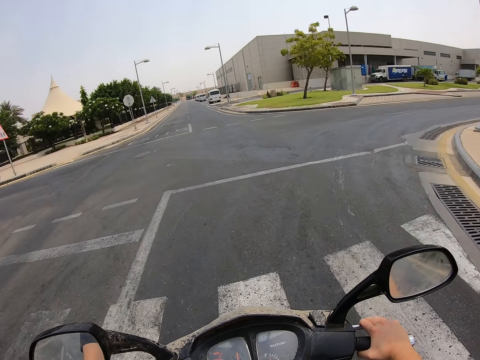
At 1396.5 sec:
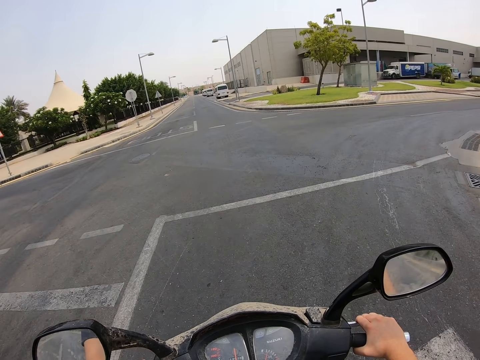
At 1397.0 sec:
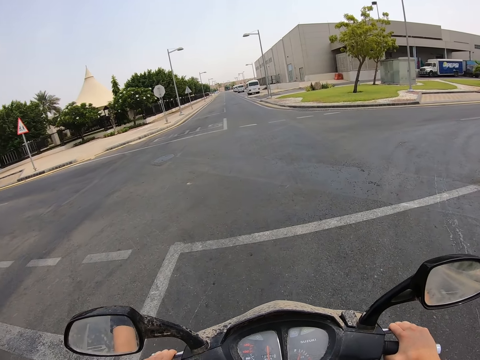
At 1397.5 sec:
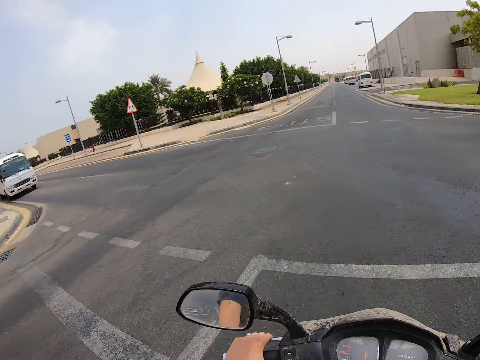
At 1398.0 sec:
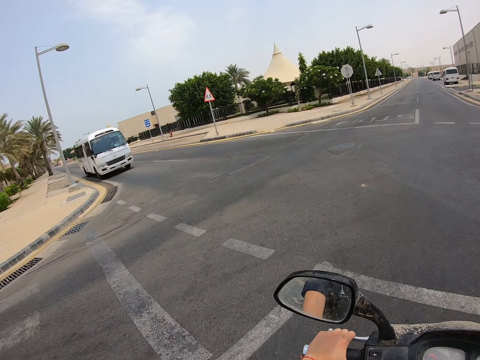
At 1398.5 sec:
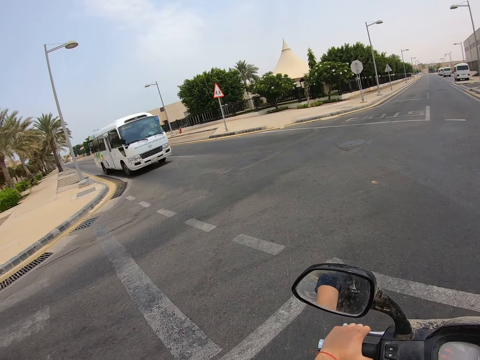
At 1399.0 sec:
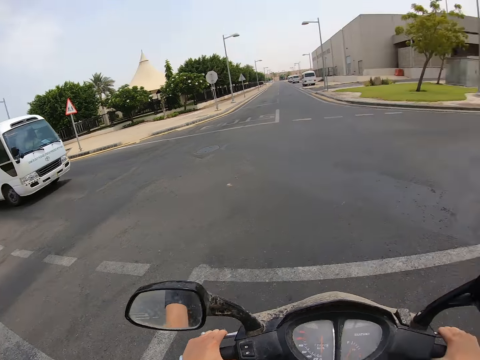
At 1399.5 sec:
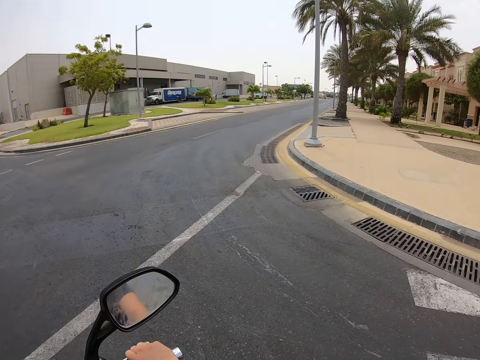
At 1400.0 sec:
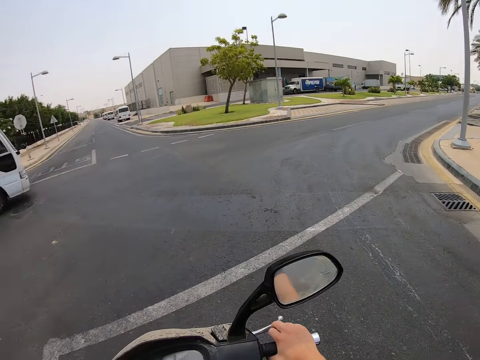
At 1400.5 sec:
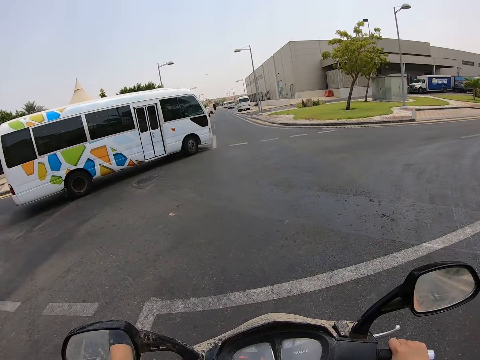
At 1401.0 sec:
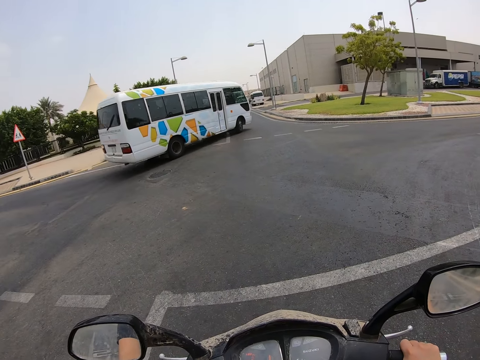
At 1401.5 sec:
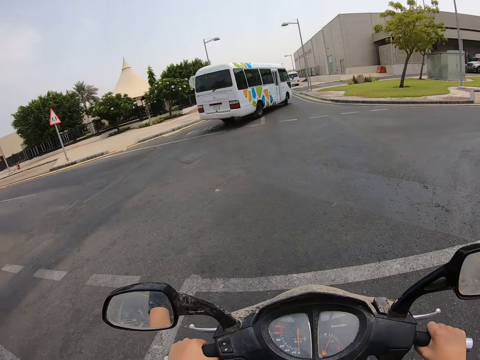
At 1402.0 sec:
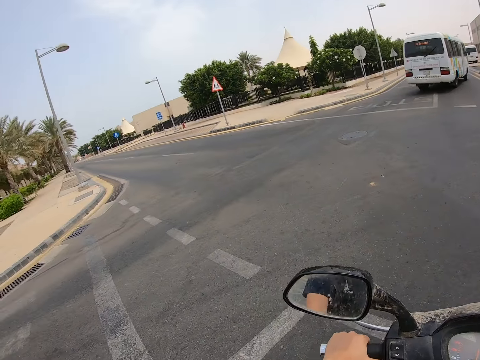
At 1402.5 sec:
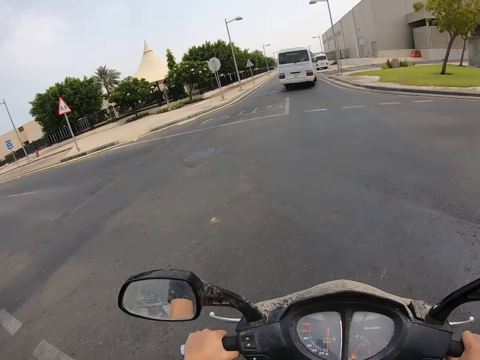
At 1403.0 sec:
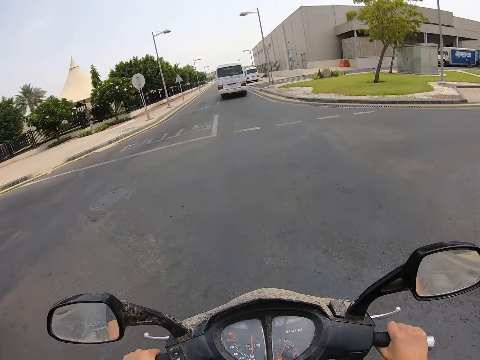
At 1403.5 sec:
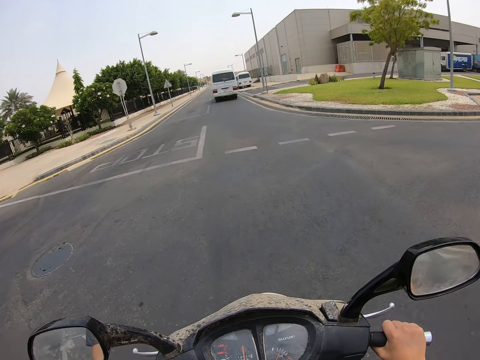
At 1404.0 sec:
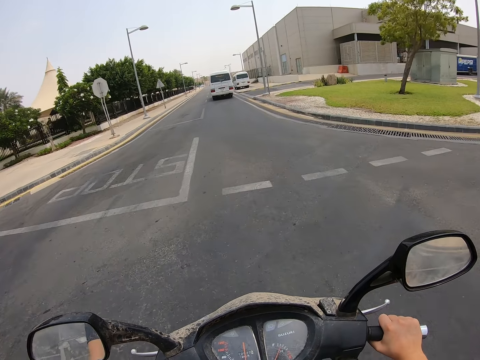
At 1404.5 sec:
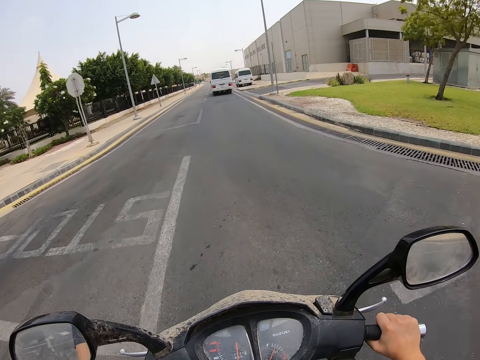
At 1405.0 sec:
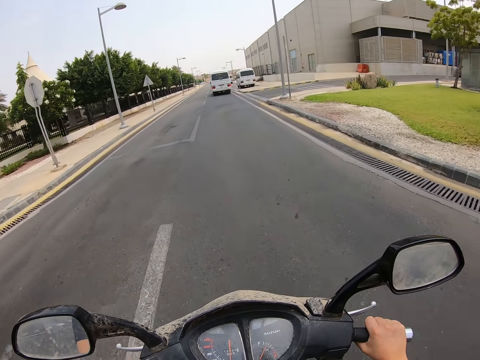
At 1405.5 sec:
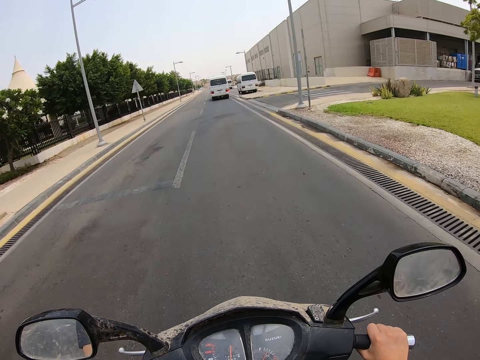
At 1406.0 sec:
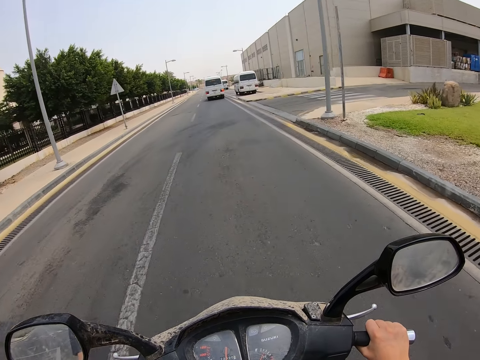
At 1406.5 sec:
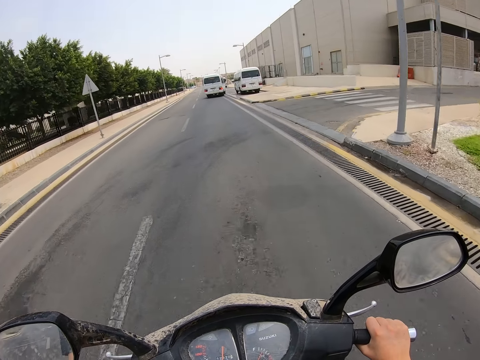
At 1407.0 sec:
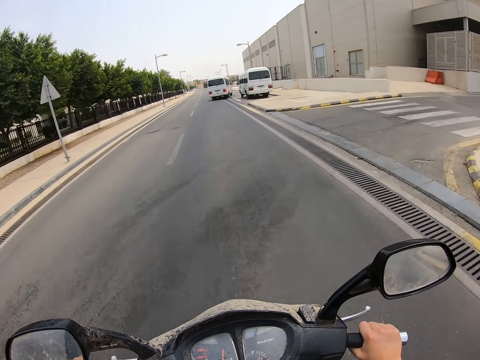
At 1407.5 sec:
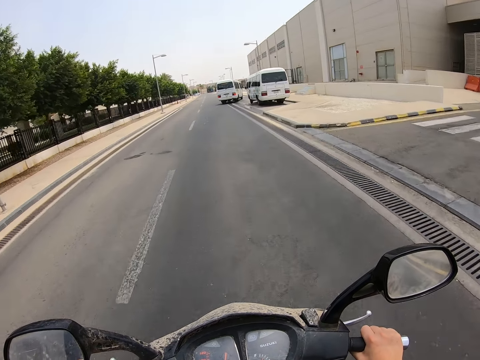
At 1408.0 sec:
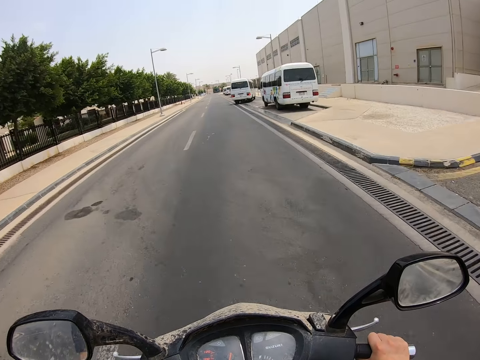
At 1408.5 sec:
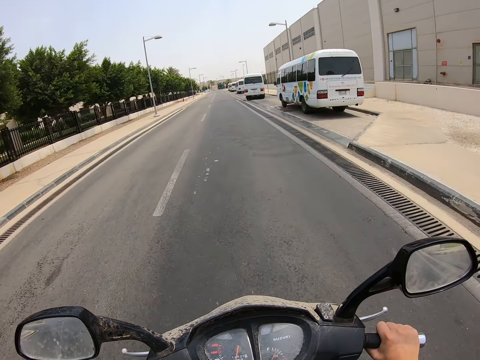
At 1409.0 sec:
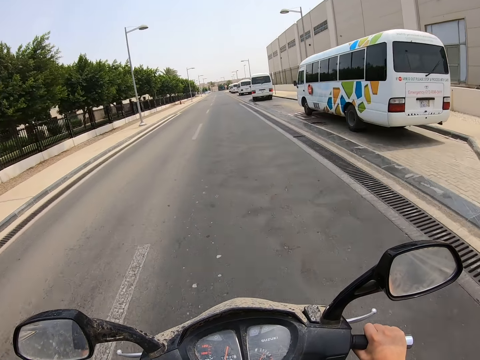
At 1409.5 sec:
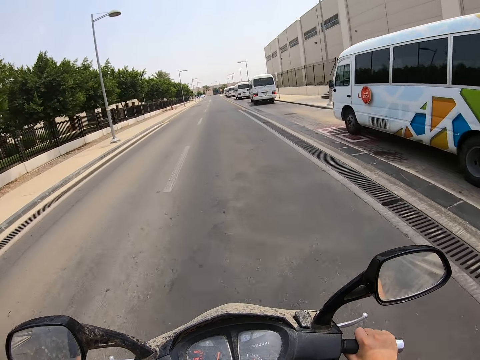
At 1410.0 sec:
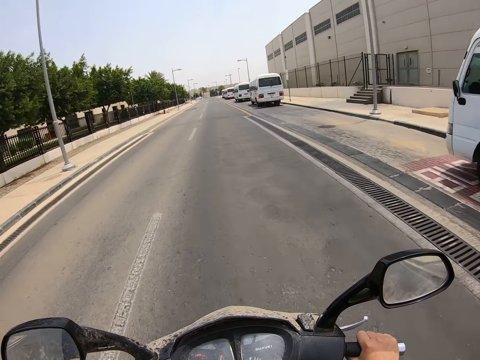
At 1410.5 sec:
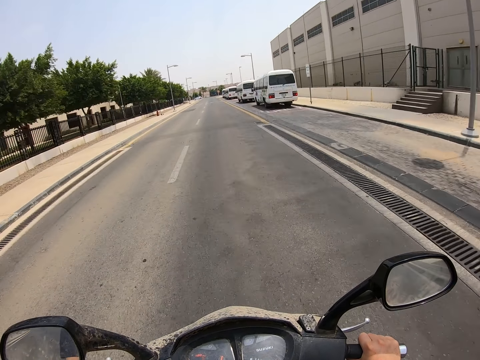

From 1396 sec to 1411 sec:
The camera wearer stops at the stop sign. They look to the left side, look to the right side. They cross the intersection. They ride a motorcycle on the road.

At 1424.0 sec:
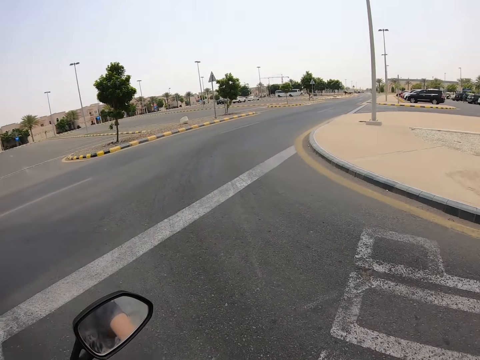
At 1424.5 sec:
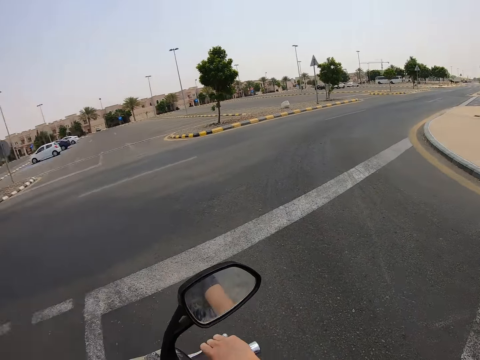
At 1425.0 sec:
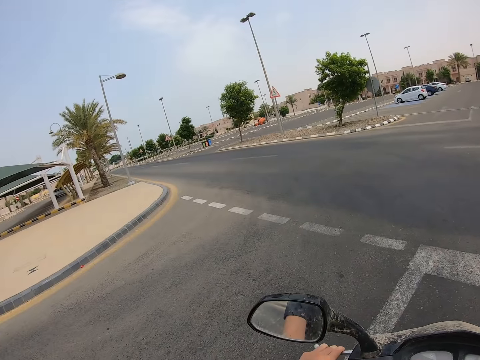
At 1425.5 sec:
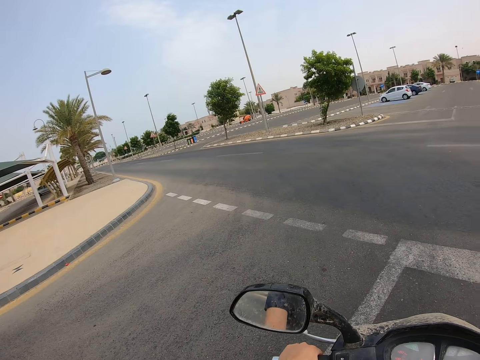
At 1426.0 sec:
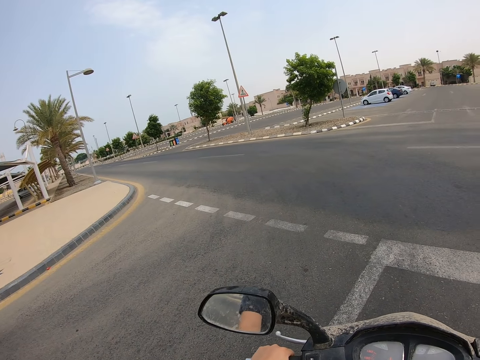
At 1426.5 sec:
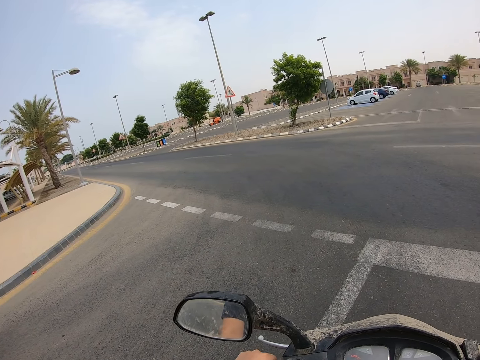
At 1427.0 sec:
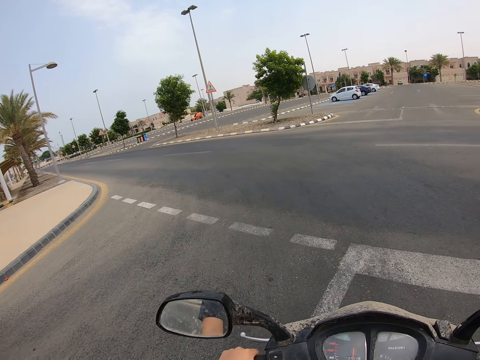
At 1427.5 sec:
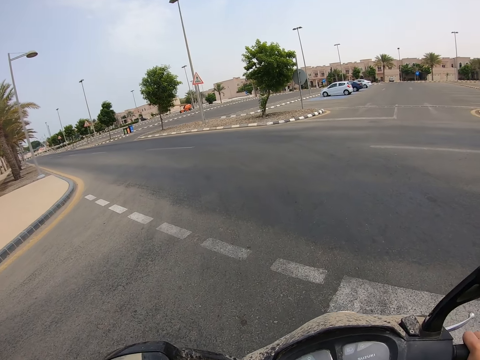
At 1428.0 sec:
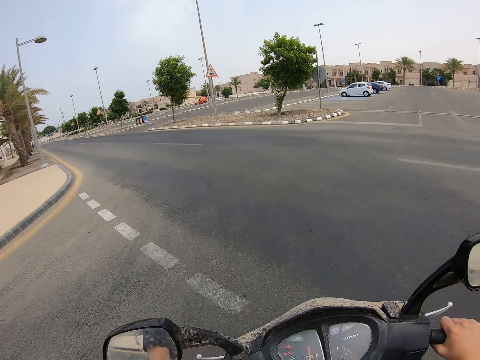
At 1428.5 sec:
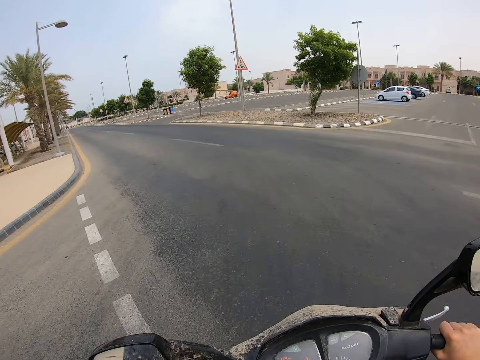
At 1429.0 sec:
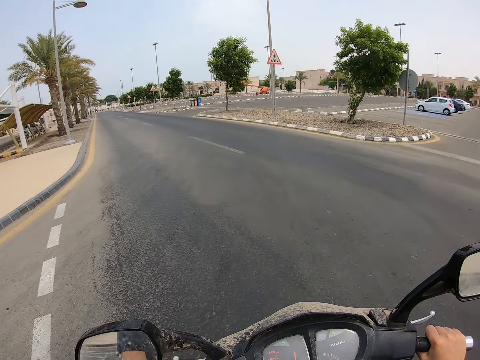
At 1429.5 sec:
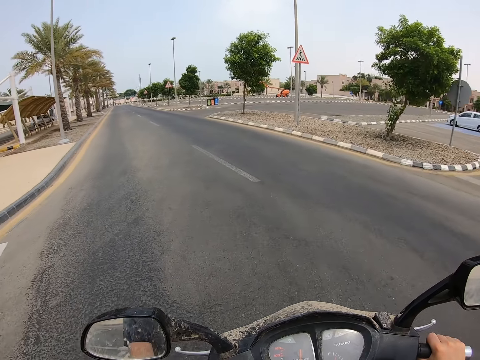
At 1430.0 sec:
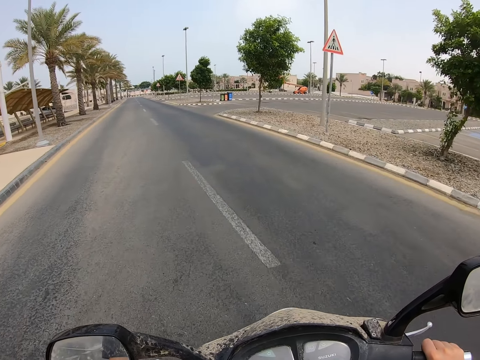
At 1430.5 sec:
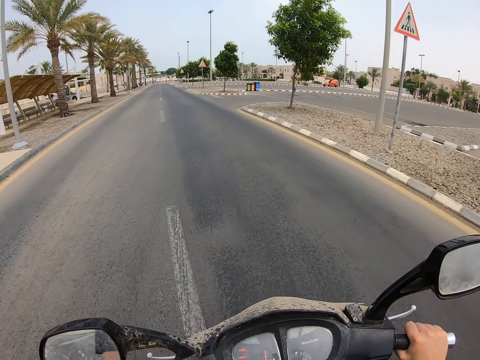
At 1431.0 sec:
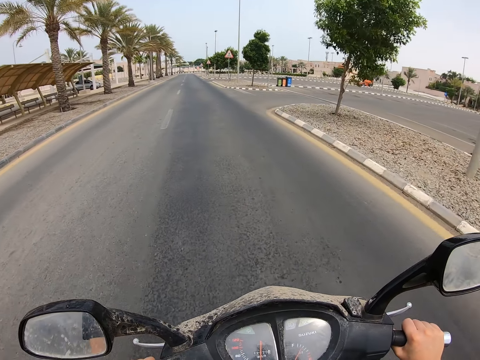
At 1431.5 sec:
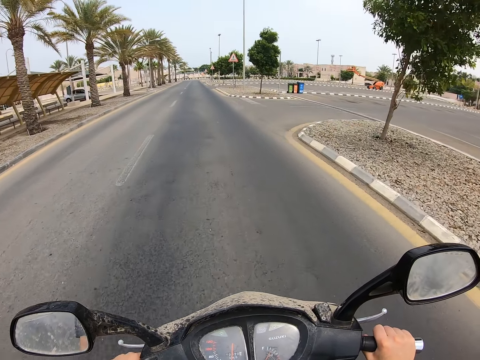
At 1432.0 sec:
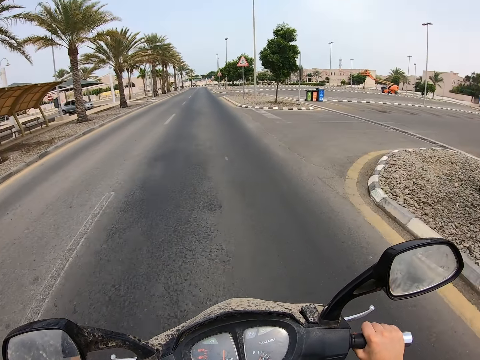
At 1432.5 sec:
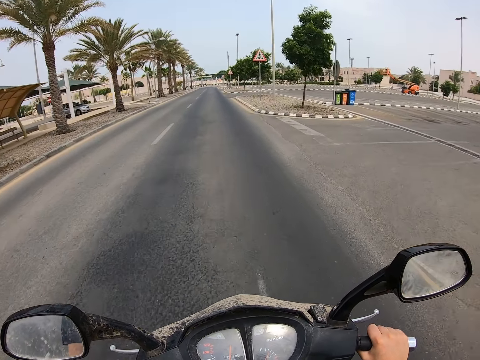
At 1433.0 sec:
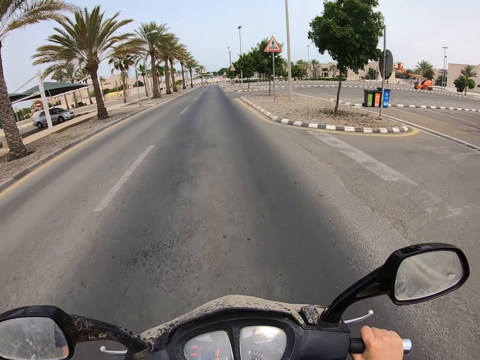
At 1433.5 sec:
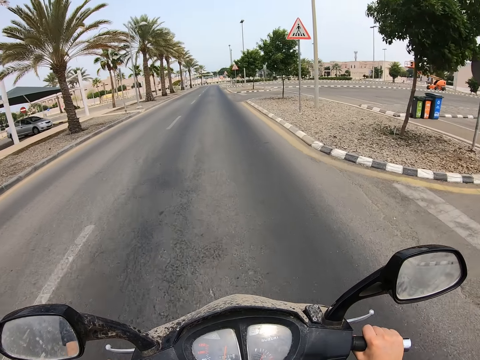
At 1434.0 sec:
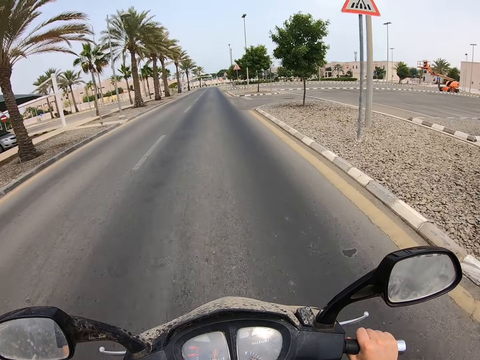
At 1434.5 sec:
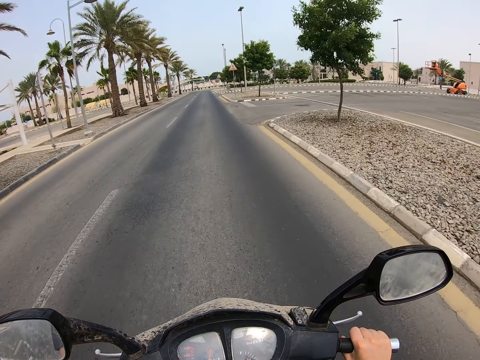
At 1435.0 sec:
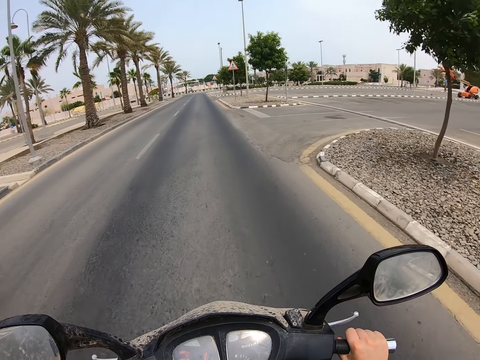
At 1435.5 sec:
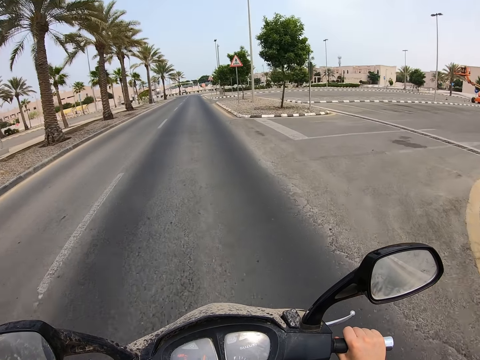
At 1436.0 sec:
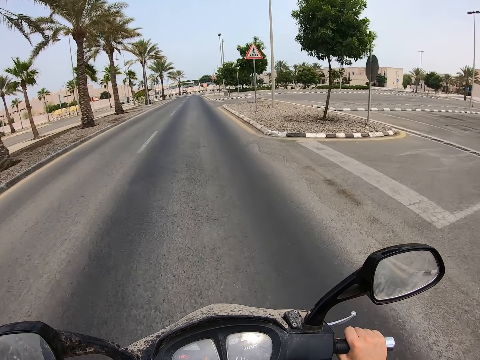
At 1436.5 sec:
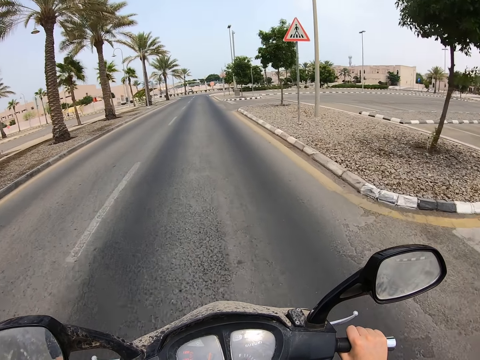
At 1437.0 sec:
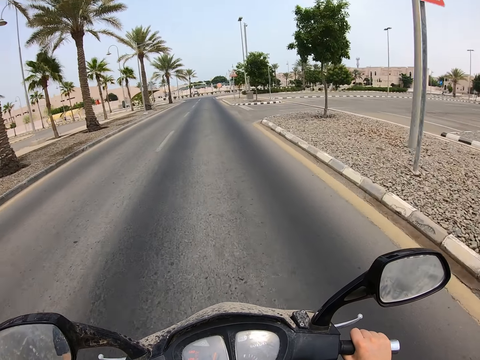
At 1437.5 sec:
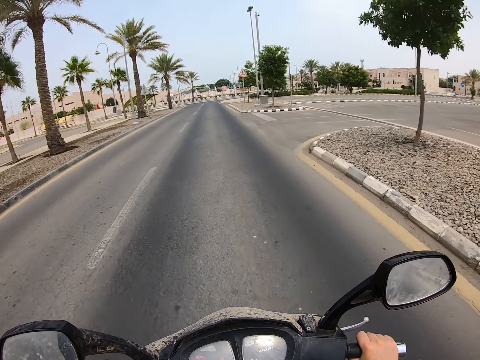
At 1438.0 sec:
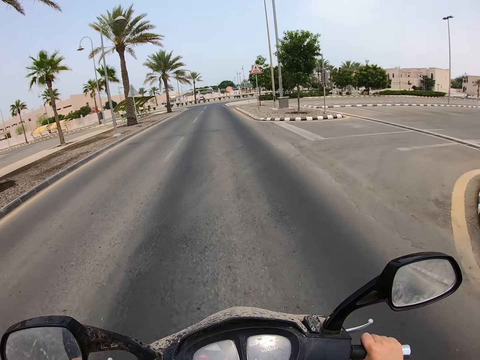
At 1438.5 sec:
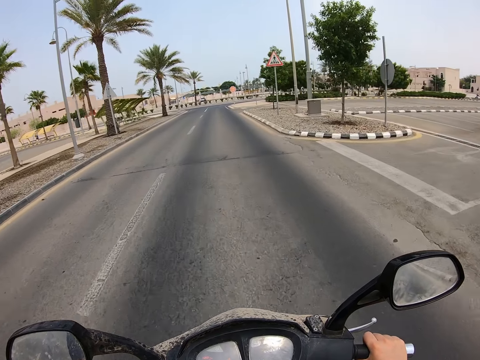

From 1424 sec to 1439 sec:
The camera wearer stops at the stop sign. They look to the right side, look to the left side. They turn left on the road. They ride a motorcycle on the road.
